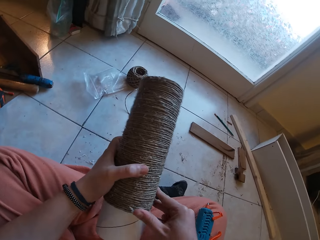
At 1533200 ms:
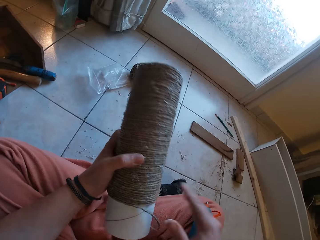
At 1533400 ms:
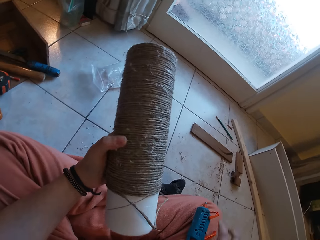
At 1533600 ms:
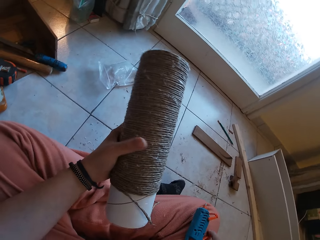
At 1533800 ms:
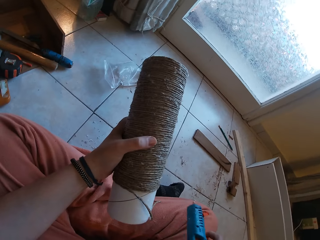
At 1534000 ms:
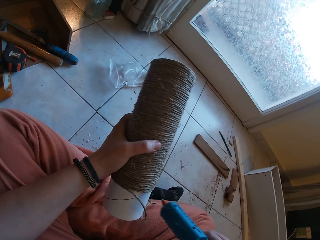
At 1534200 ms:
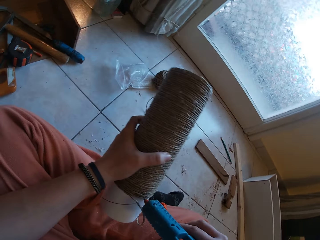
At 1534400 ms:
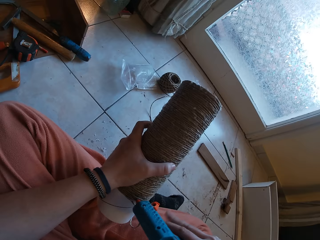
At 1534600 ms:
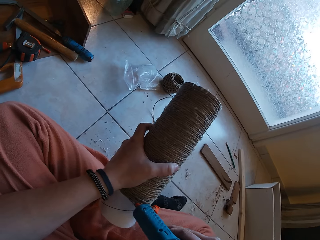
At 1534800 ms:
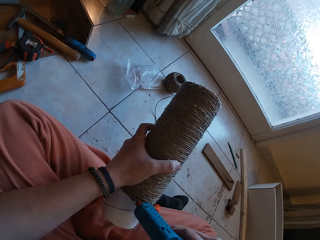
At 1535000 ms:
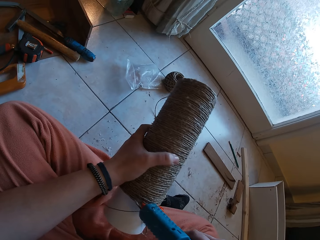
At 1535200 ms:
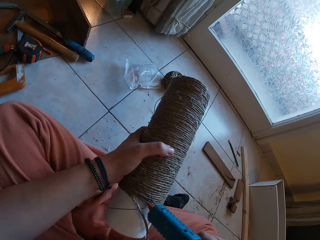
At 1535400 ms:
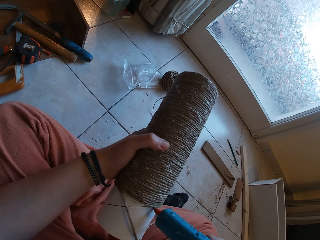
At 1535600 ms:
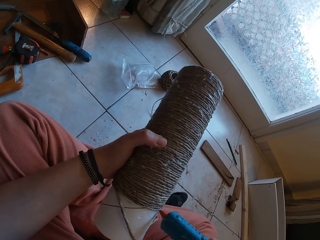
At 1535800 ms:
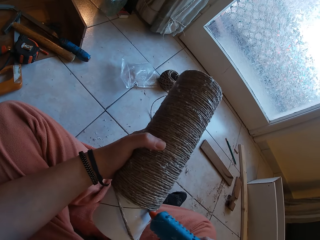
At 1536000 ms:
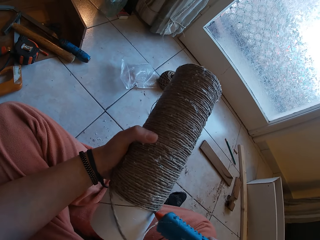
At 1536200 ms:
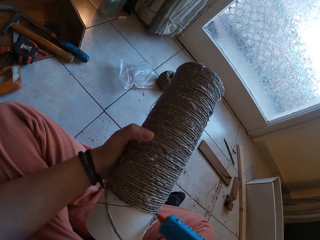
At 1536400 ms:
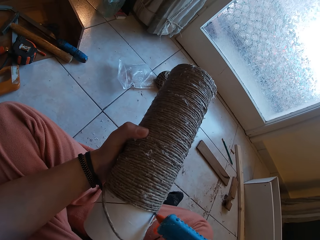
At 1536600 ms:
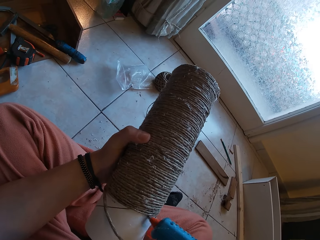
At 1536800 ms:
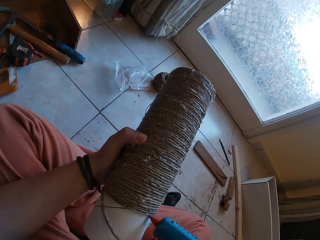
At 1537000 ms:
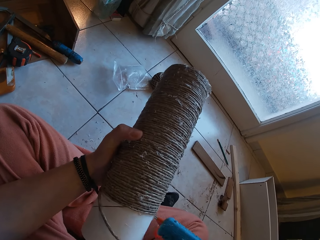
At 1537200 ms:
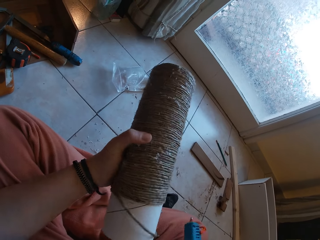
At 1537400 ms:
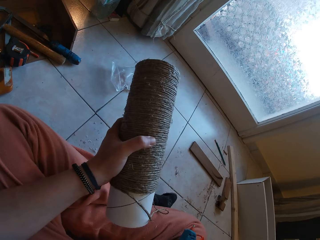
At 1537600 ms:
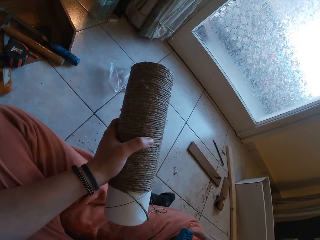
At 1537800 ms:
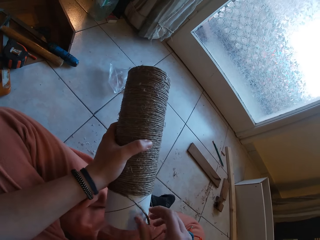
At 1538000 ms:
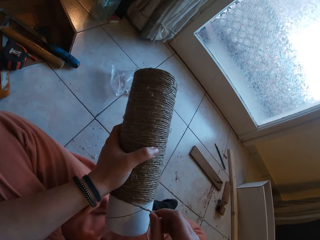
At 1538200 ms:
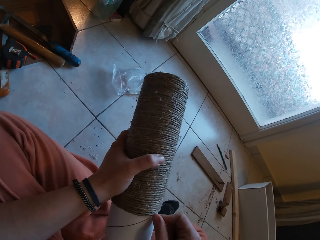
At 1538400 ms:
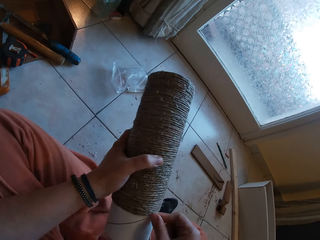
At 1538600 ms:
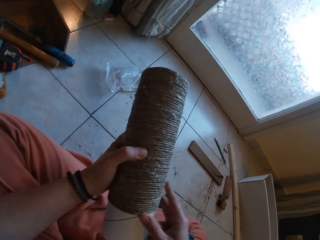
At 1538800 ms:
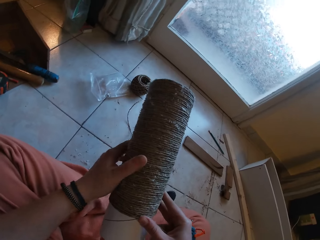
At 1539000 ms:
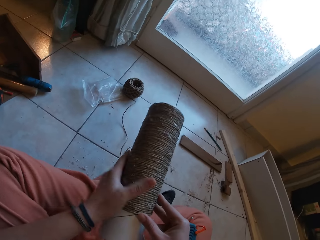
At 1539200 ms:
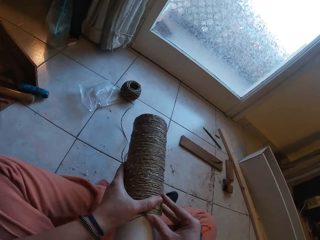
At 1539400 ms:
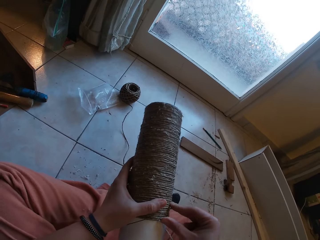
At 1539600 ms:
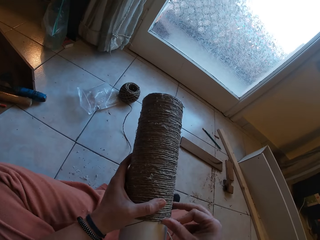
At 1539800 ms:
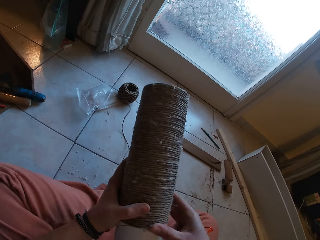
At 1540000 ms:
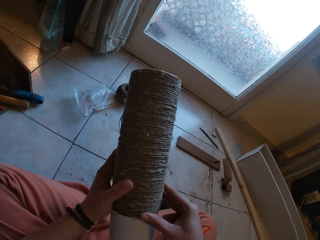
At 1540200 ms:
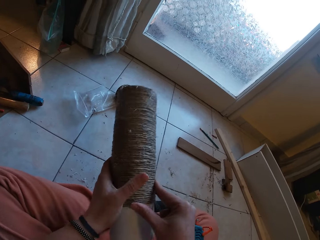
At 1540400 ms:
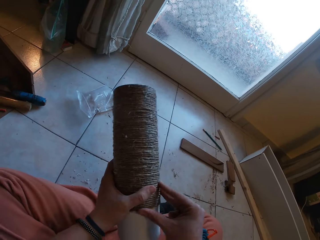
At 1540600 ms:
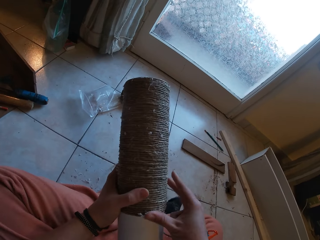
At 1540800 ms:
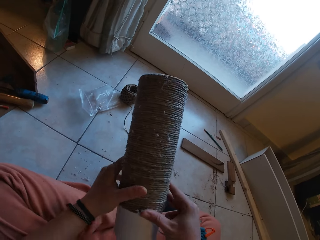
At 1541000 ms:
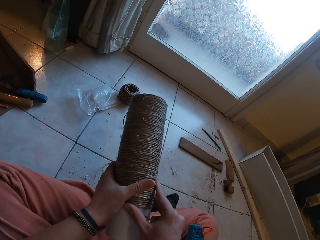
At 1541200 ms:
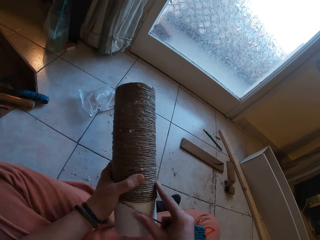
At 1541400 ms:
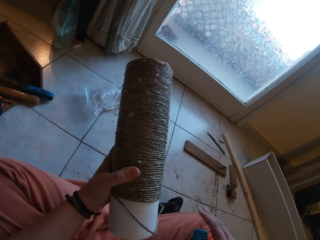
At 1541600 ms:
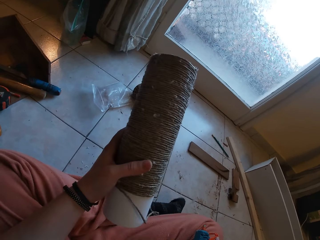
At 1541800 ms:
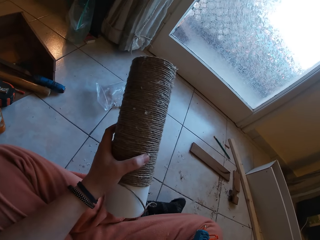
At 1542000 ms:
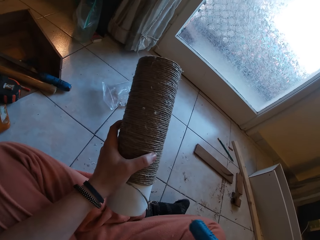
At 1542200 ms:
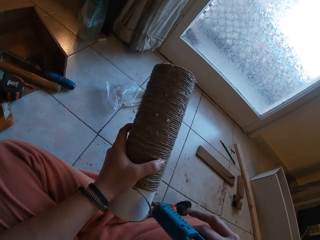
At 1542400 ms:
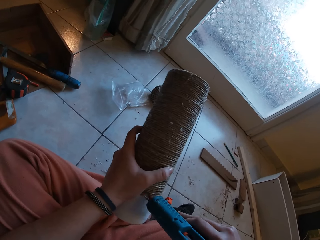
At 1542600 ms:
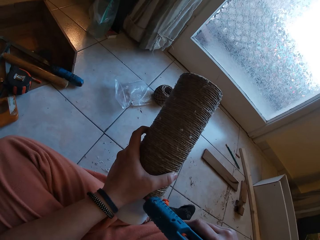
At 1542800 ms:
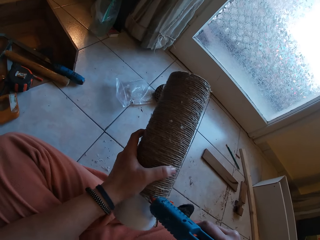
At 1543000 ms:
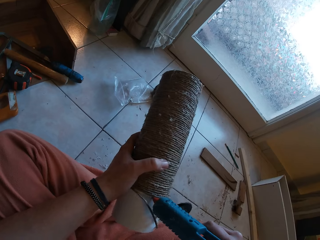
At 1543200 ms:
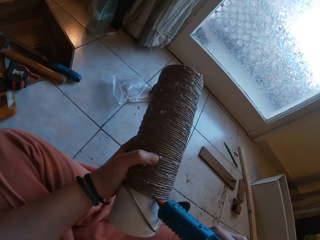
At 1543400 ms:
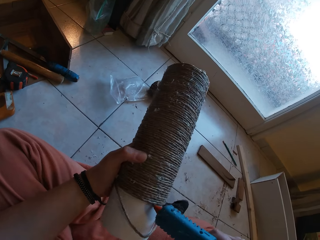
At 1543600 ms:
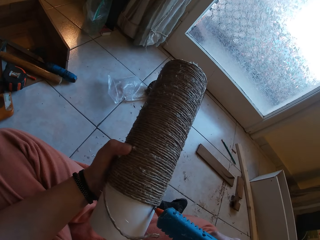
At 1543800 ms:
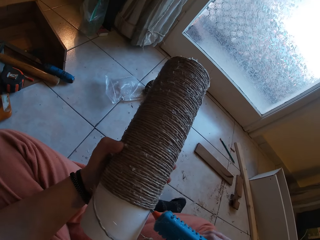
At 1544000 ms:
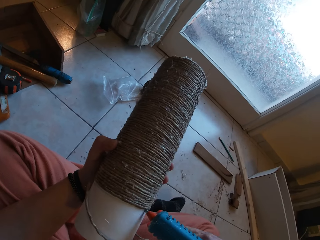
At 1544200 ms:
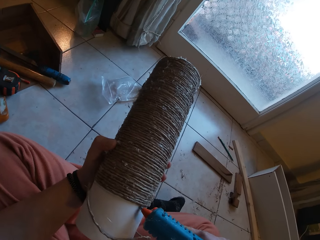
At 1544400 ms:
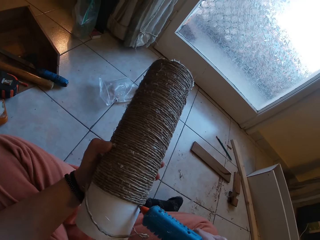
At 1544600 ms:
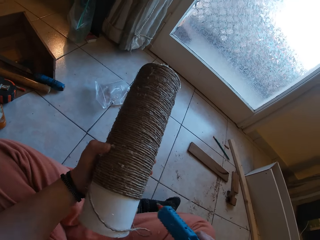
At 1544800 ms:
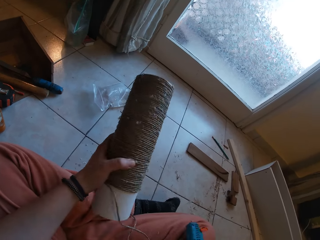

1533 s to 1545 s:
The camera wearer picks up the glue gun from her right lap with her right hand. She applies glue on the cardboard tube with the glue gun in her right hand. She drops the glue gun on her right lap with her right hand. She rolls the yarn round the cardboard tube with both hands. She picks up the glue gun from her right lap with her right hand. She applies glue on the cardboard tube with the glue gun in her right hand.

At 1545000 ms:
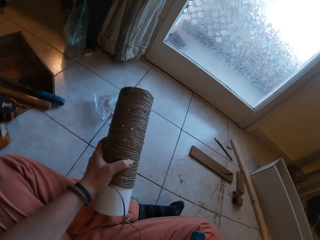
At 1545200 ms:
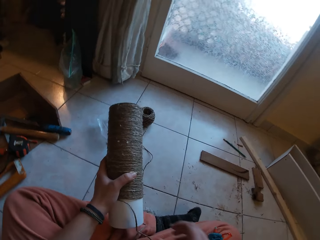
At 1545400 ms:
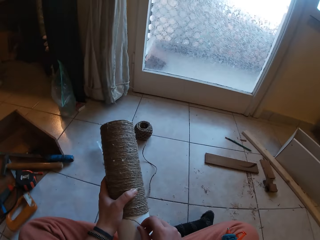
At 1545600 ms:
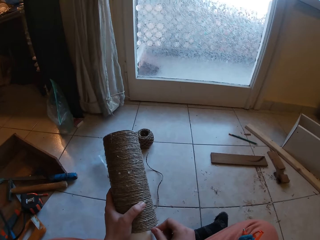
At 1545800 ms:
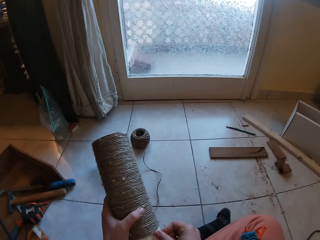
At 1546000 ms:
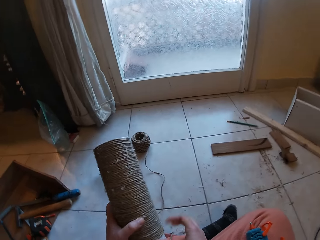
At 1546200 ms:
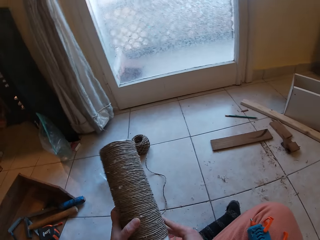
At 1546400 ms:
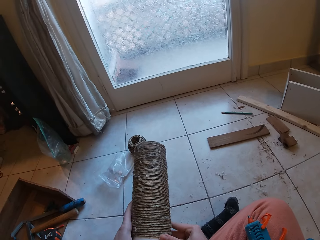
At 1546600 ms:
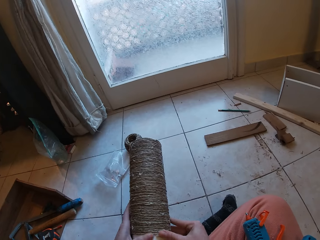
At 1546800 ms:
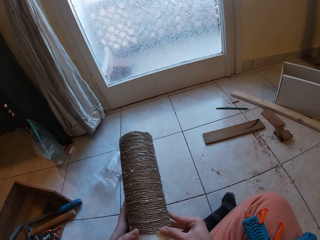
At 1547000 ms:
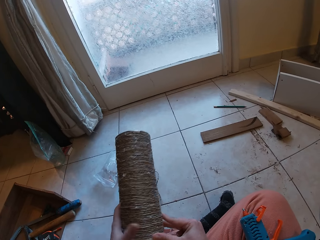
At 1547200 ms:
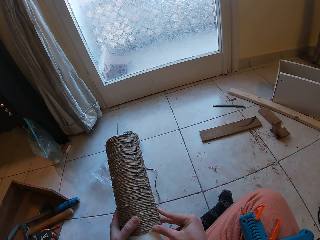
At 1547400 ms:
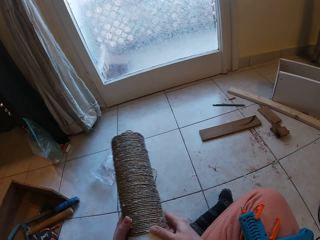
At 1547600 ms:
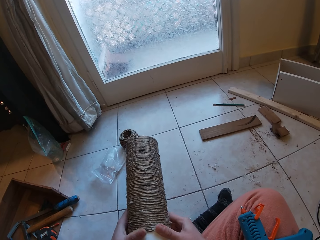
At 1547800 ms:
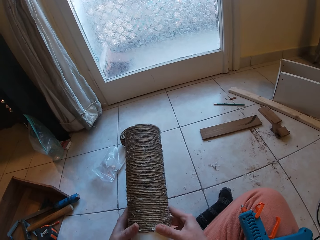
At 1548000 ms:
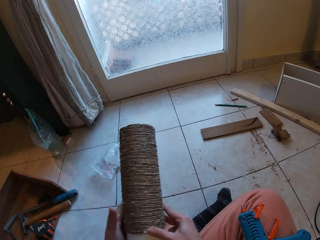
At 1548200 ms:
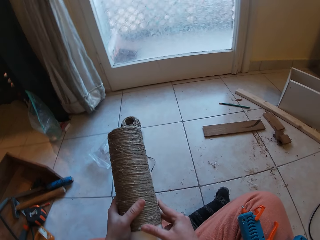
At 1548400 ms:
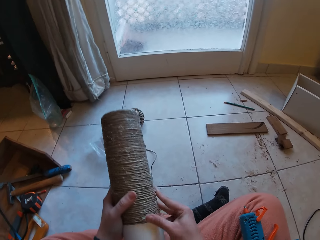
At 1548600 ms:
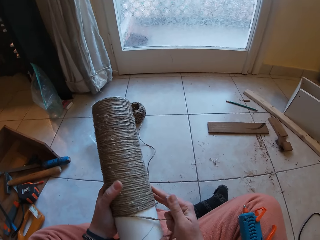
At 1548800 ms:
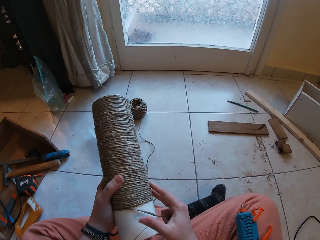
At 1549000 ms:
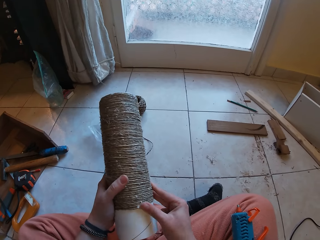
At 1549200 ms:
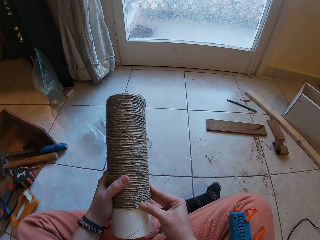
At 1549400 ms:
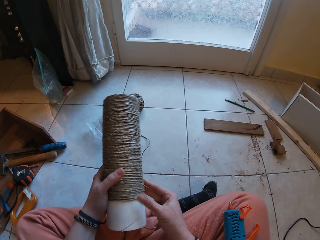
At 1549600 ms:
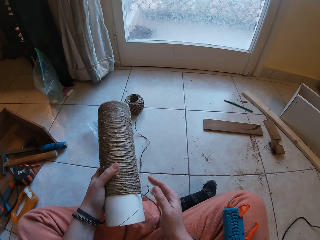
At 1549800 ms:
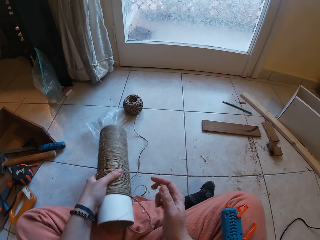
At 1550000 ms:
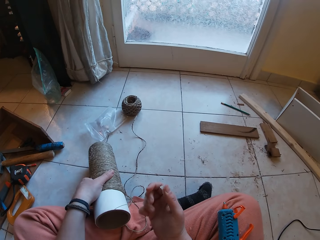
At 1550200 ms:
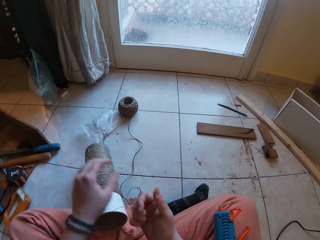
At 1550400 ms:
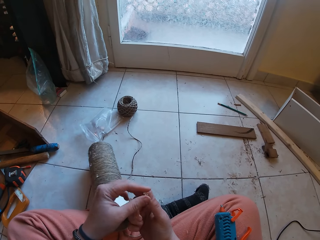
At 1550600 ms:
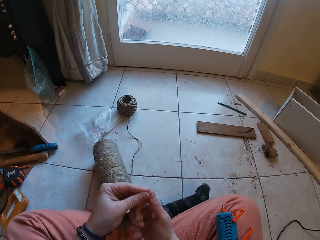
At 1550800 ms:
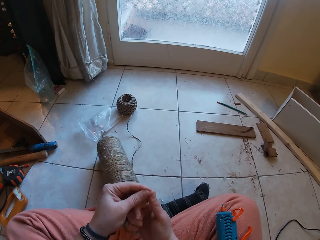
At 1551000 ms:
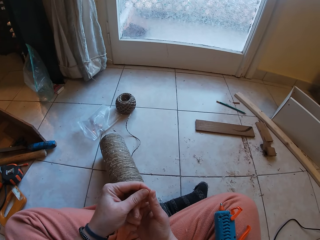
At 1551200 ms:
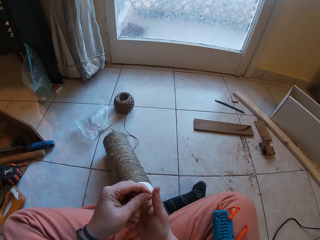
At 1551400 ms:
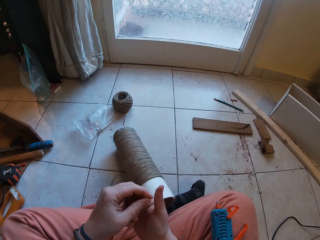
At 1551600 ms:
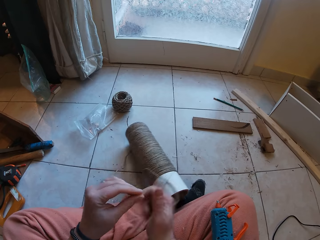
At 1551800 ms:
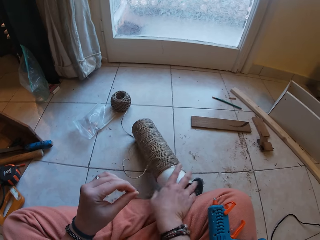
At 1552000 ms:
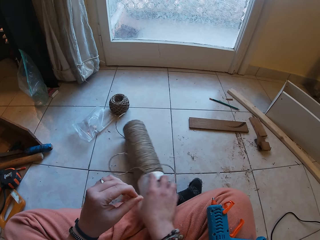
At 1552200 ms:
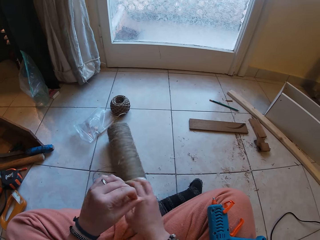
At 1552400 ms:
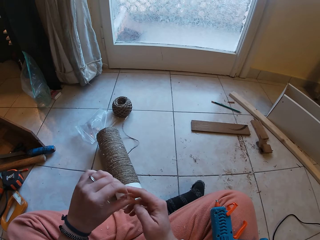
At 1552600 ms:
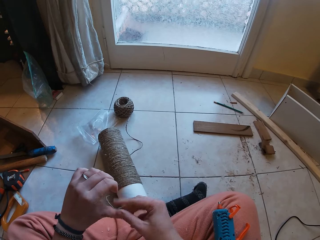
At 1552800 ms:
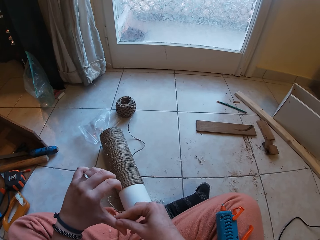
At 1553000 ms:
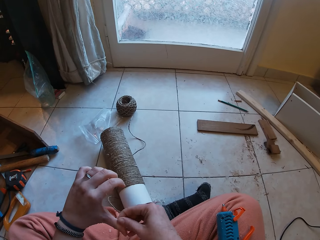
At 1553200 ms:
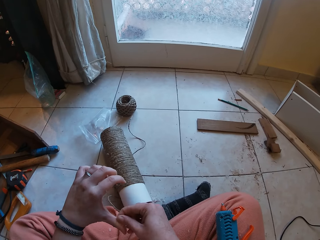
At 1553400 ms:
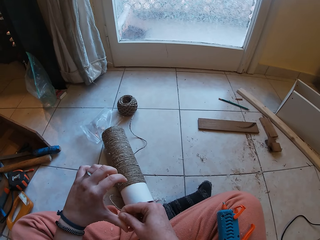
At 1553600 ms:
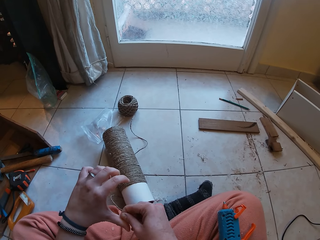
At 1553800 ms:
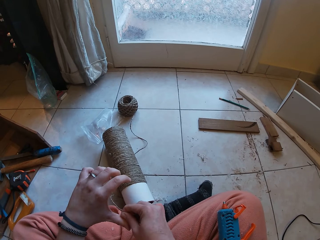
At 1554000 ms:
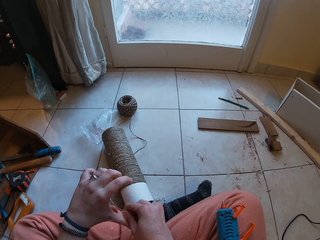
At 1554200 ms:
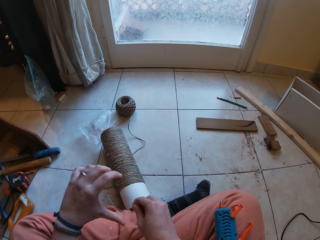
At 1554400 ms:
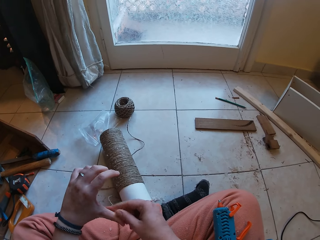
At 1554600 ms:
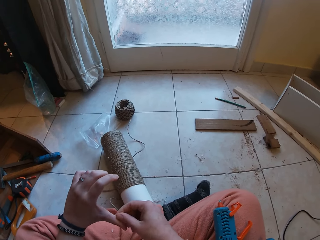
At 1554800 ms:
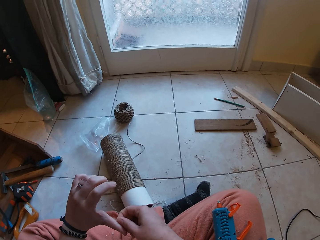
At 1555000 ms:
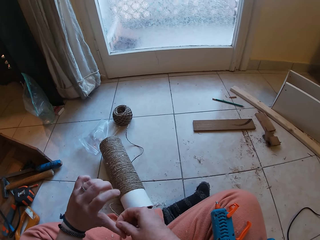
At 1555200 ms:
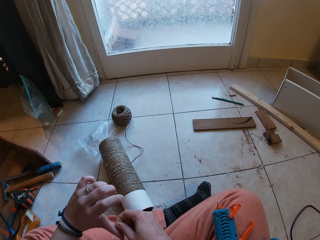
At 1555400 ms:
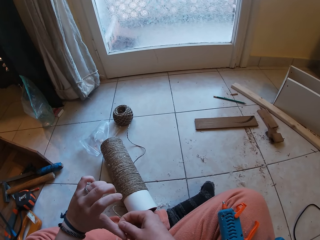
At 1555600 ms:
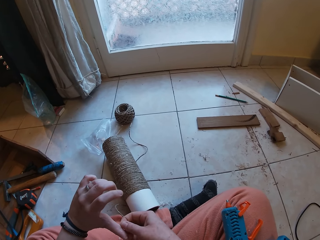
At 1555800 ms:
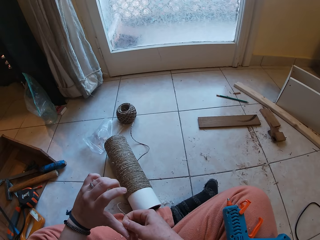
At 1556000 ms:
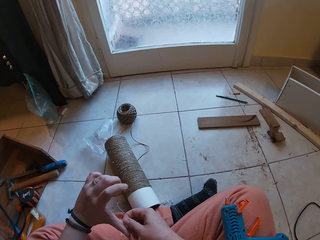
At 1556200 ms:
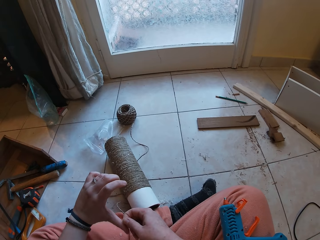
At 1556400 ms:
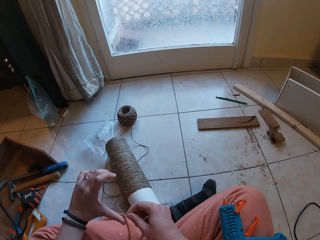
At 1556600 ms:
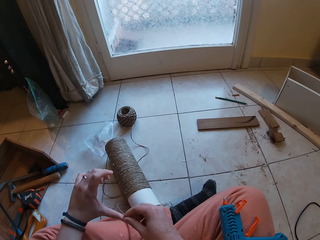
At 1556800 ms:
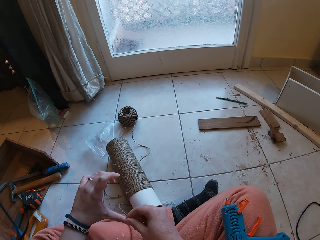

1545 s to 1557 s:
The camera wearer drops the glue gun on her right lap with her right hand. She rolls the yarn round the cardboard tube with both hands. She drops the cardboard tube of yarn on the floor with her left hand. She removes dirt from both hands. She holds her thumb. She adjusts the cardboard tube of yarn on the floor with her right hand. She removes dirt from her left hand.
